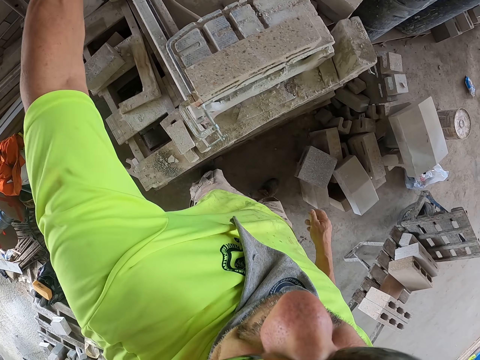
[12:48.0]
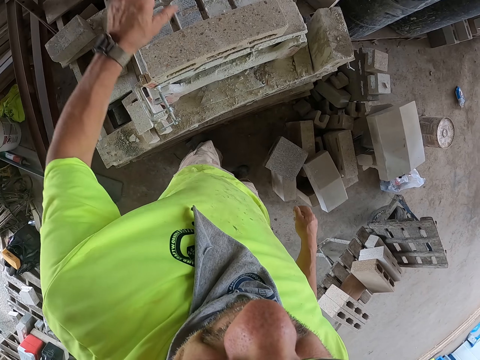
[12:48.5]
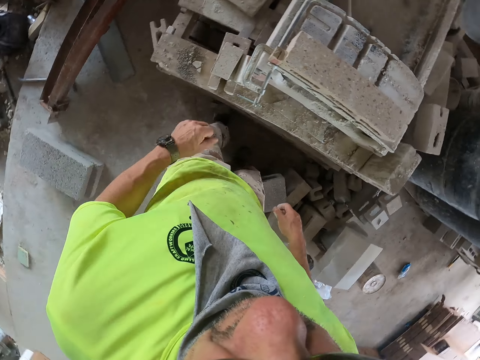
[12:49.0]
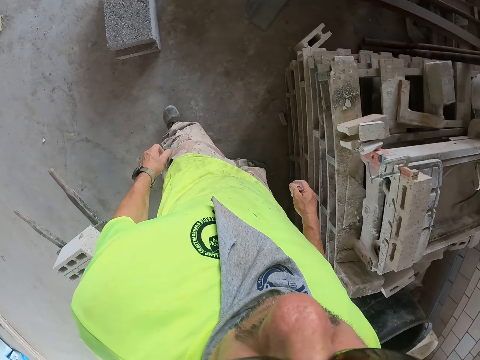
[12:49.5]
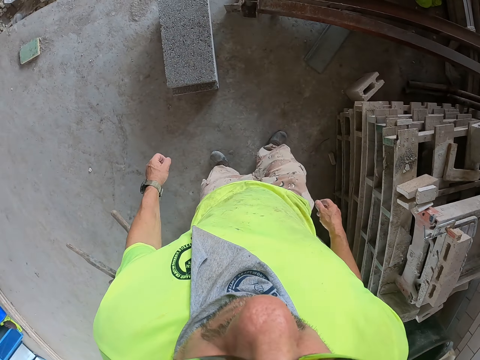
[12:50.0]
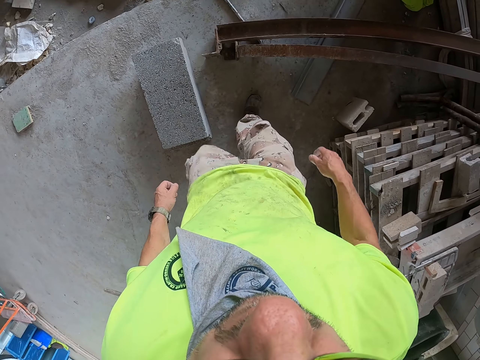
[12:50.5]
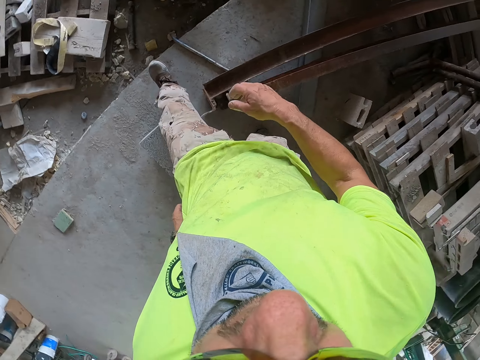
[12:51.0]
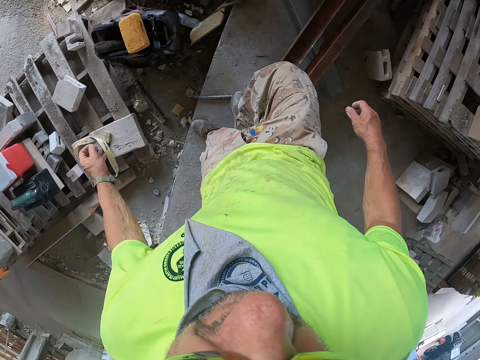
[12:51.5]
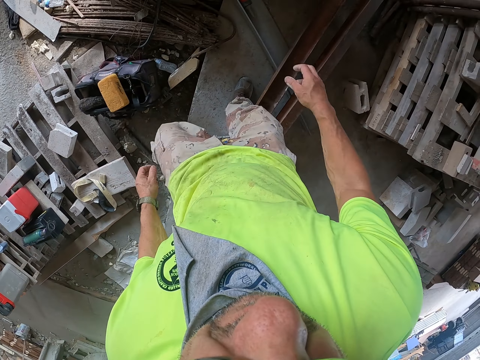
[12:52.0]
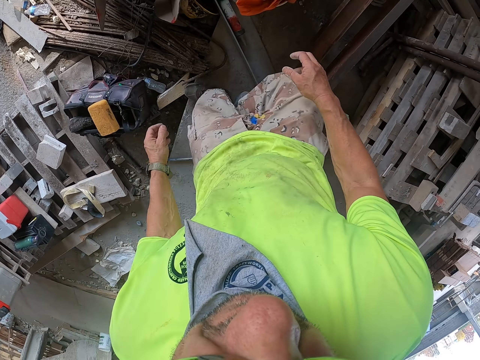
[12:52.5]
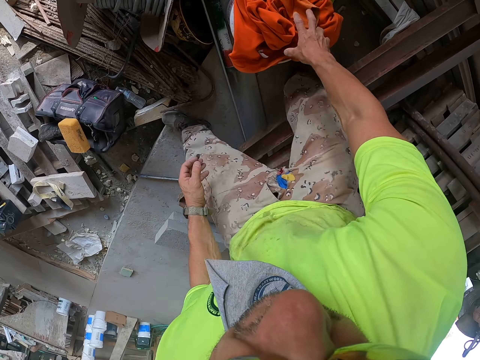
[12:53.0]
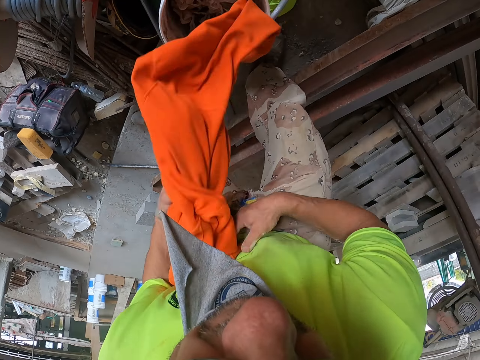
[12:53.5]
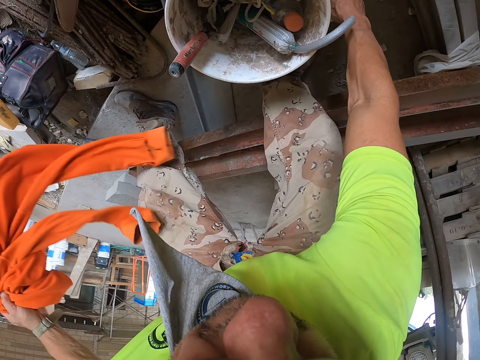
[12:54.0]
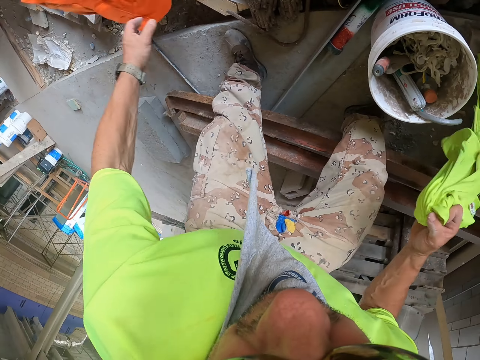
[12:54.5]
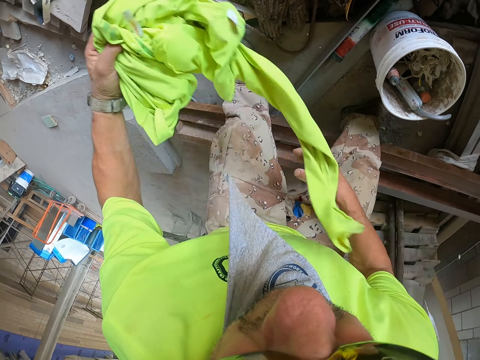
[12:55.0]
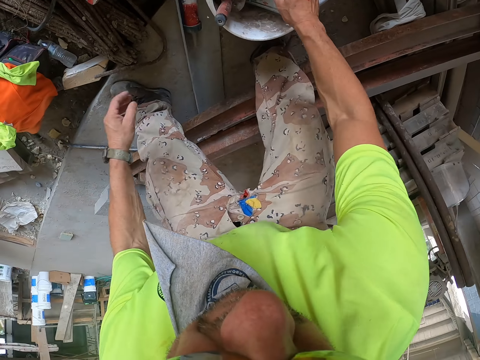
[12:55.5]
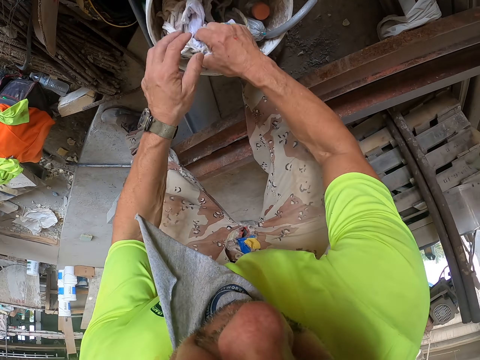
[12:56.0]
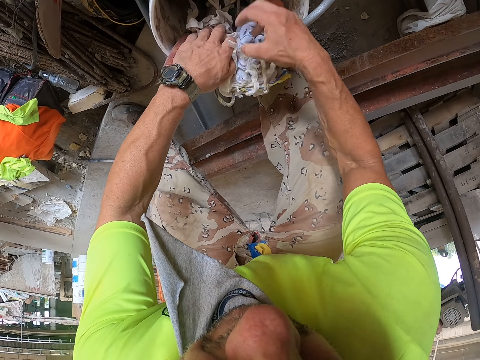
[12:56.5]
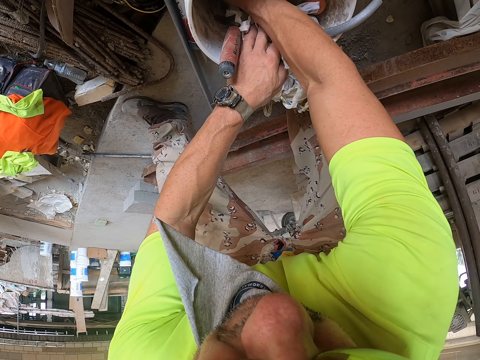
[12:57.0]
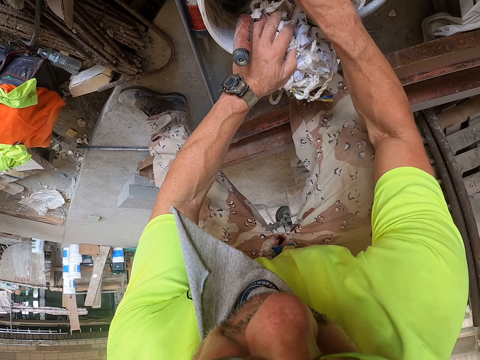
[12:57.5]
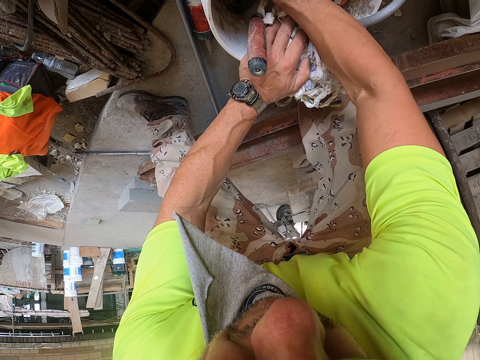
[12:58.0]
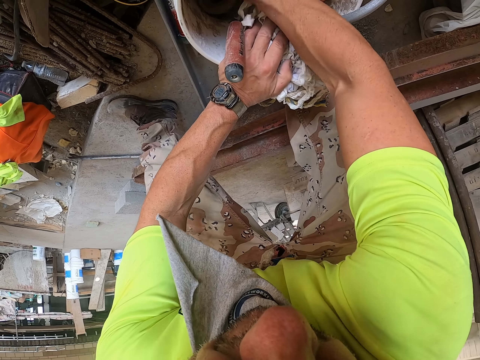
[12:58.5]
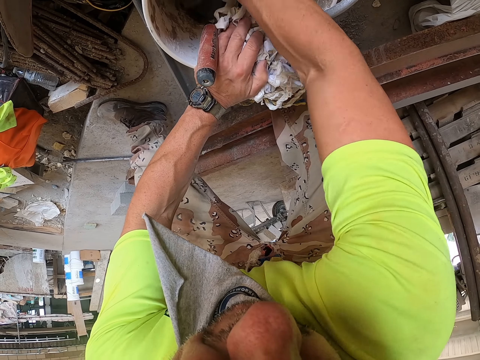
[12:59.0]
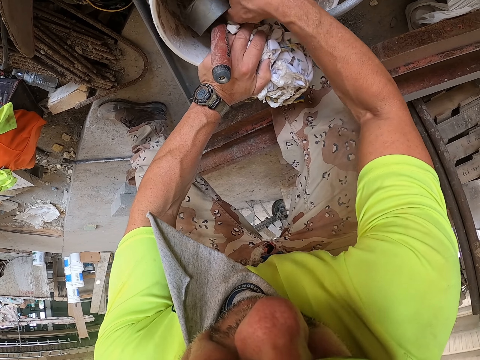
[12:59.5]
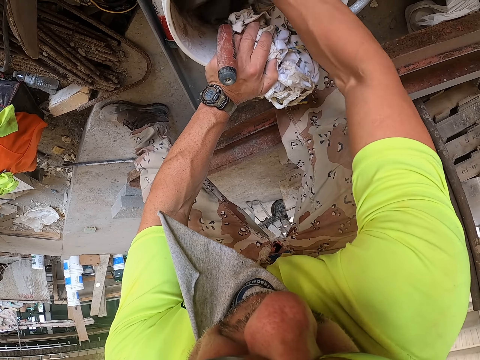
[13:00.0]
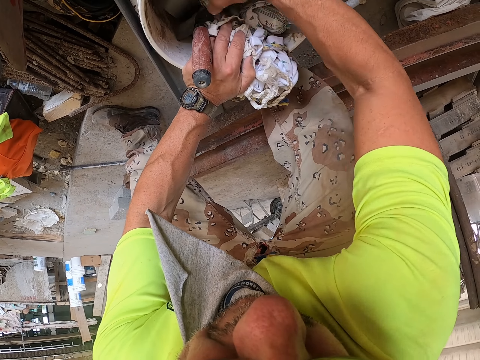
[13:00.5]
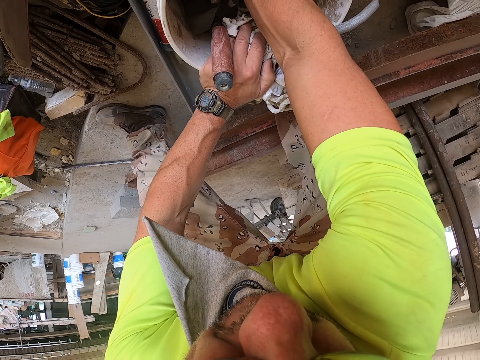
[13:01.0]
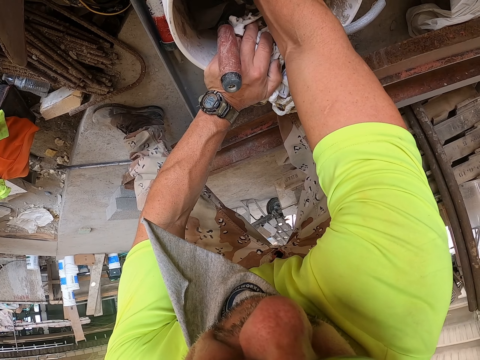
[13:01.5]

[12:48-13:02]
The camera wearer lifts his hand. He walks around the construction site away from the brick cutter. He picks up a cloth with his hand and places the cloth on the other hand. He drops the cloth aside. He picks up the cloth with his hand, places the cloth on the other hand and drops the cloth aside. He moves the cloth with his hand and holds the cloth. He touches items in the container. He moves items in the bucket.

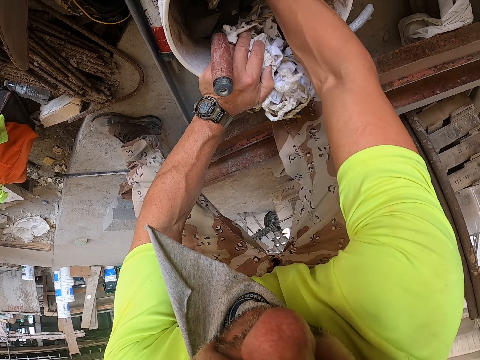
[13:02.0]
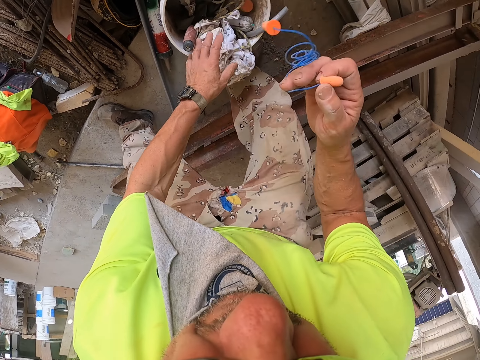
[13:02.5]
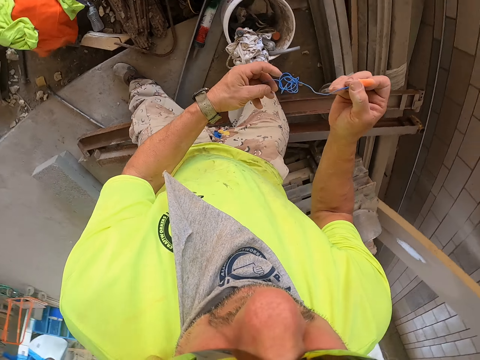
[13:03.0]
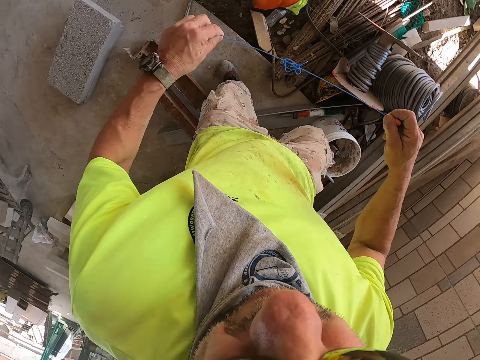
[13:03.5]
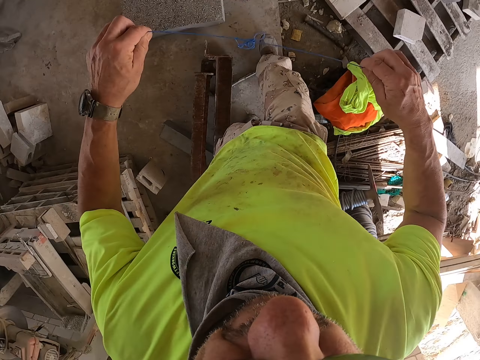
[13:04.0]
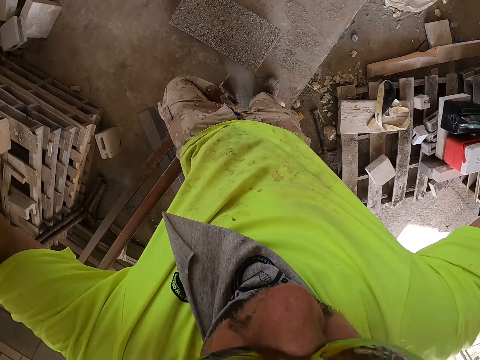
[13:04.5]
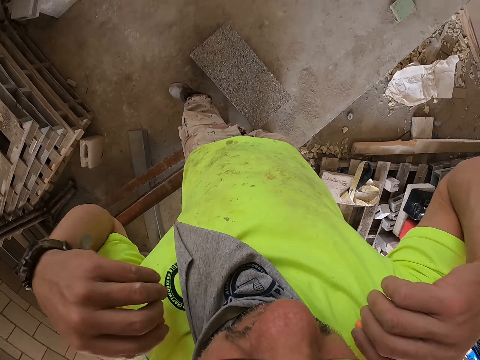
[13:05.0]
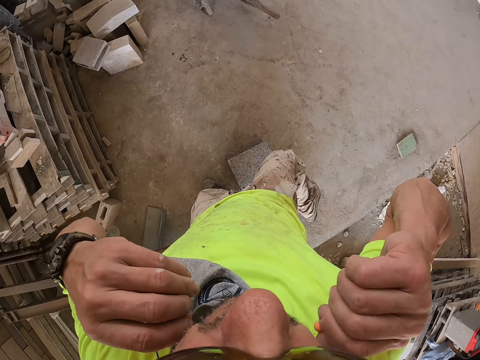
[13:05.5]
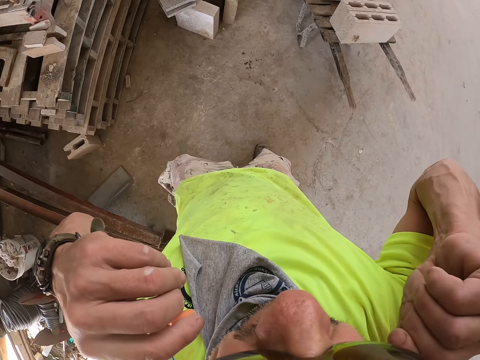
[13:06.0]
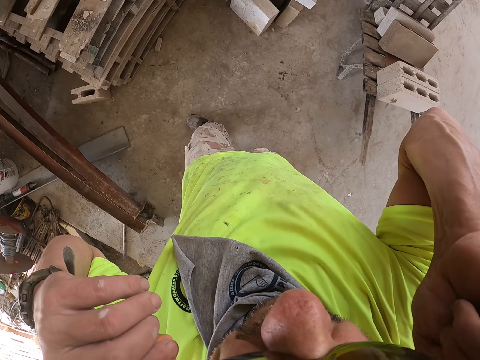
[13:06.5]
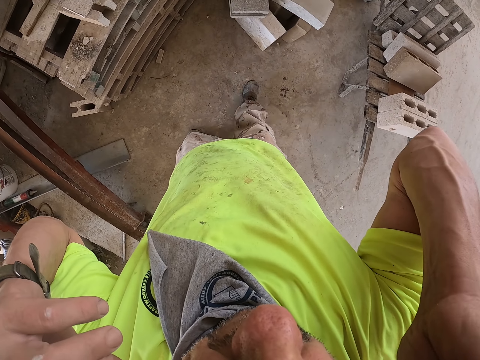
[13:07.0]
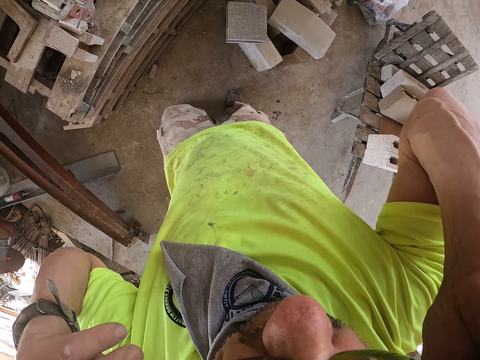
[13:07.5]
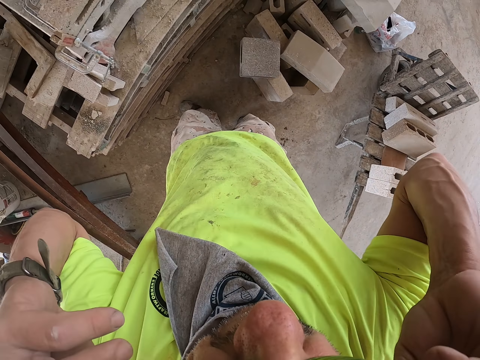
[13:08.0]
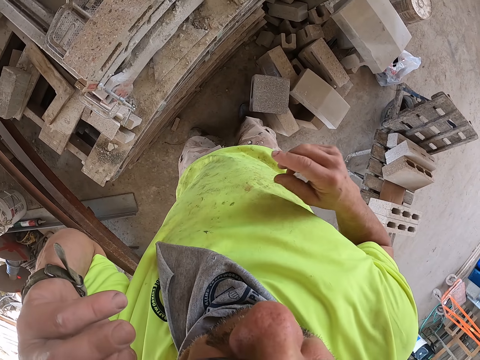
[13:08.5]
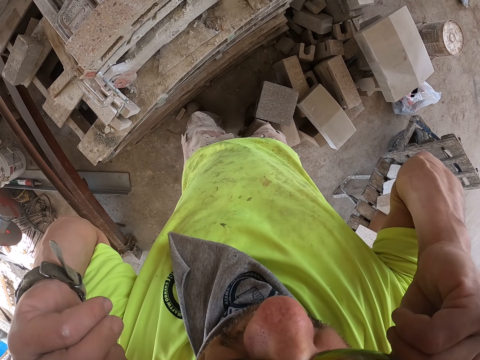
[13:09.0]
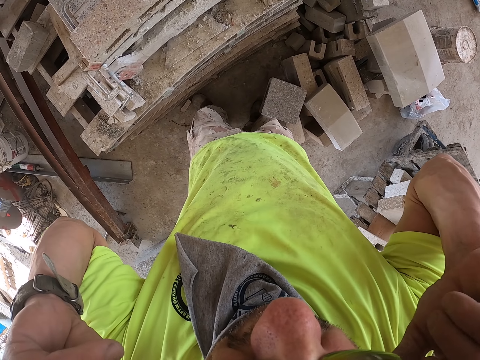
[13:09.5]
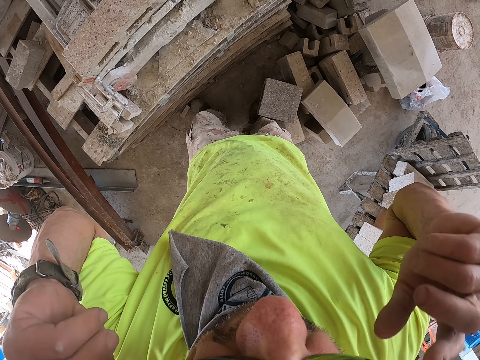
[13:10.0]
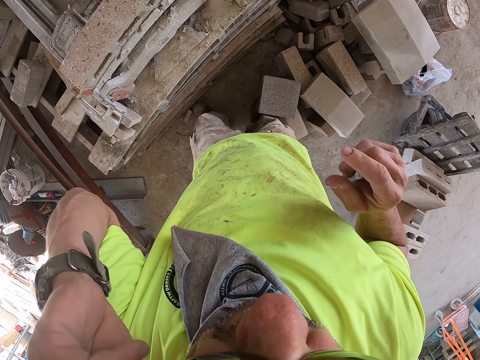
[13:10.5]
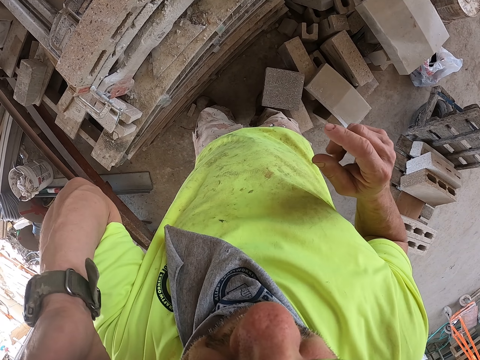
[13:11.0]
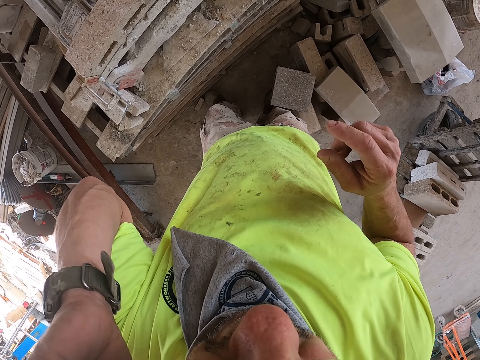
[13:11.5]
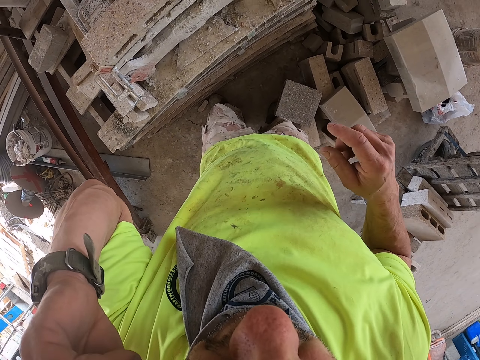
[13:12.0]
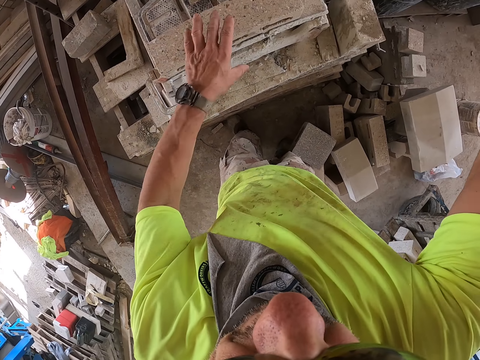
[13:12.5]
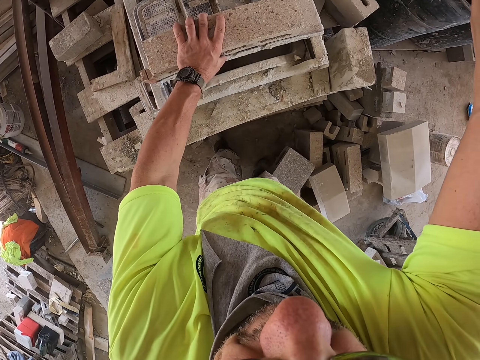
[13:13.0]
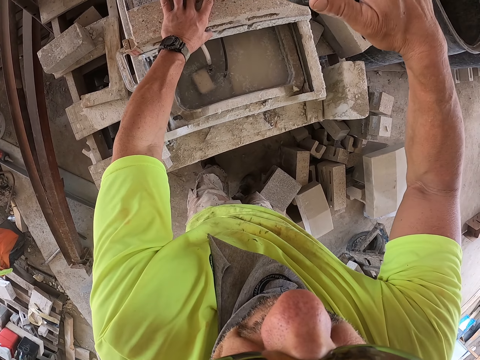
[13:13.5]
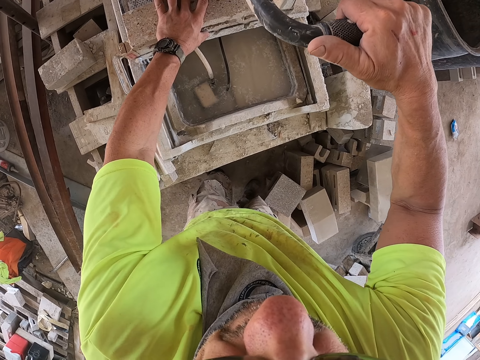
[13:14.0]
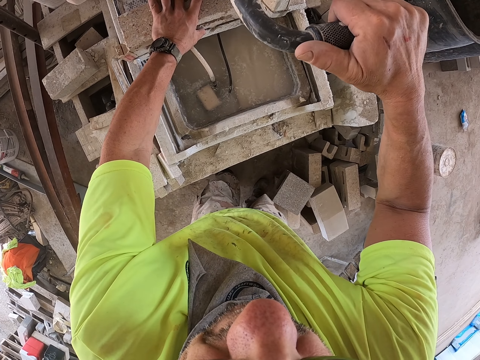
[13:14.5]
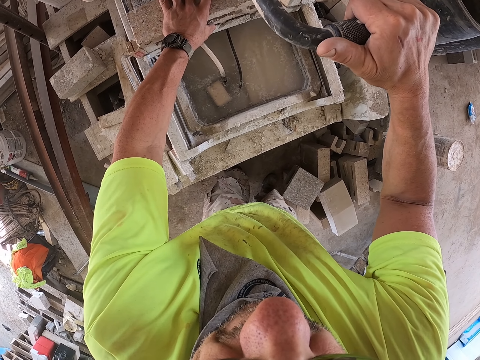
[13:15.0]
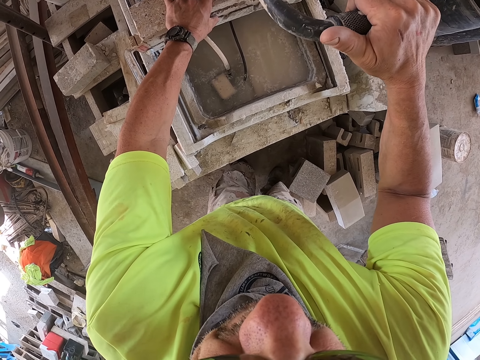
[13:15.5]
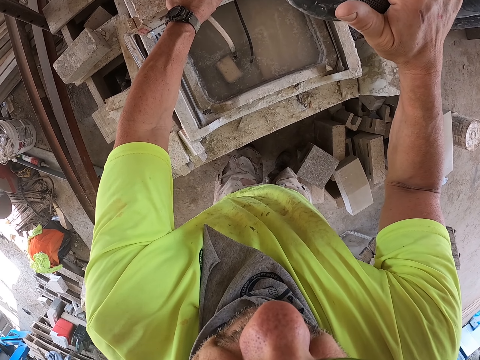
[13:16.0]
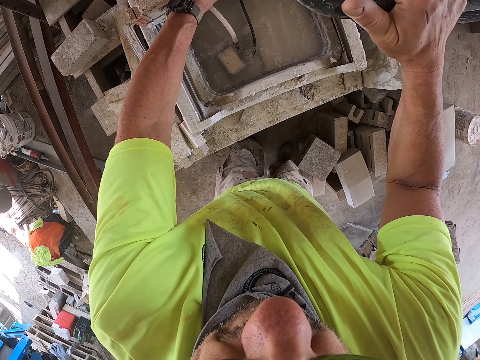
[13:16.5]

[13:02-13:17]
The camera wearer picks up a cable from the bucket. He holds the rope. He walks away from the bucket around the construction site. He lifts his hands and moves his hand. He does something with his hand. He holds a brick and moves the brick with his hand. He holds the brick cutter. He pulls the cutting machine with his hand.
